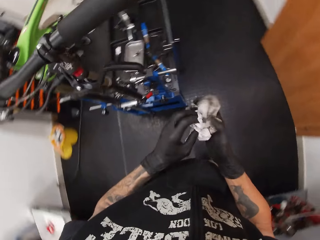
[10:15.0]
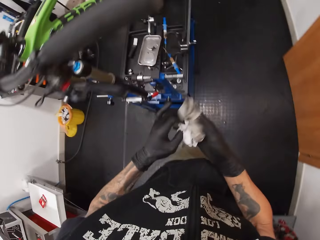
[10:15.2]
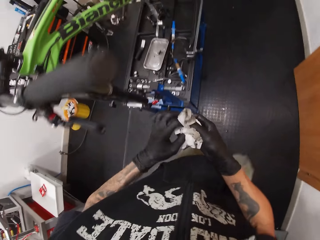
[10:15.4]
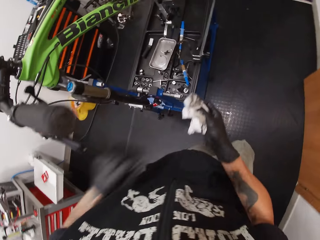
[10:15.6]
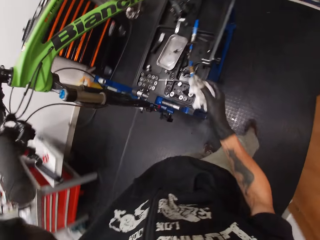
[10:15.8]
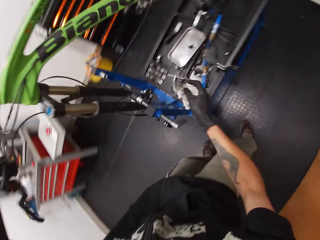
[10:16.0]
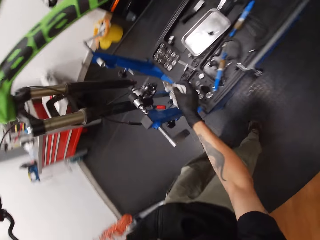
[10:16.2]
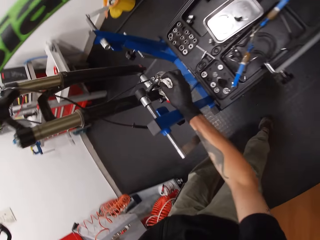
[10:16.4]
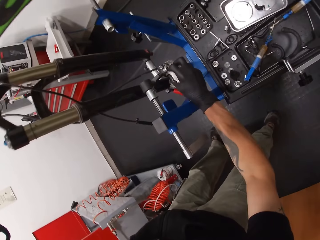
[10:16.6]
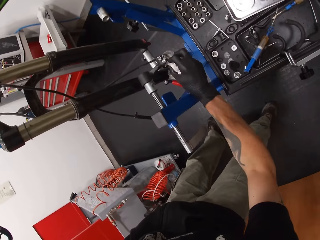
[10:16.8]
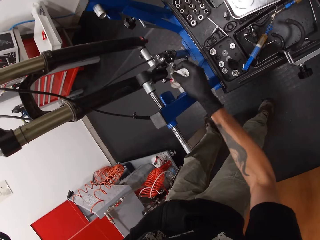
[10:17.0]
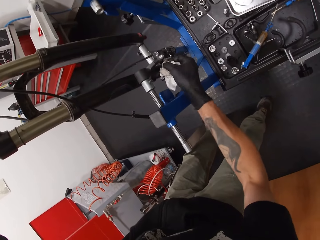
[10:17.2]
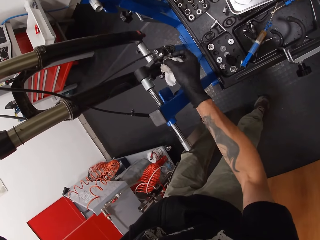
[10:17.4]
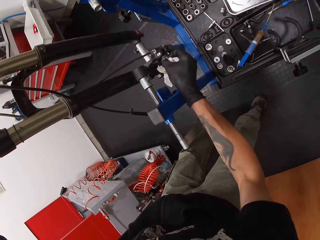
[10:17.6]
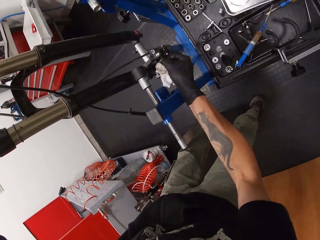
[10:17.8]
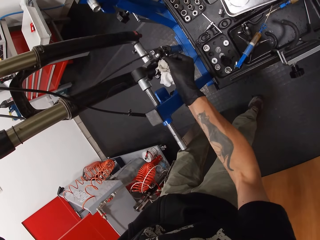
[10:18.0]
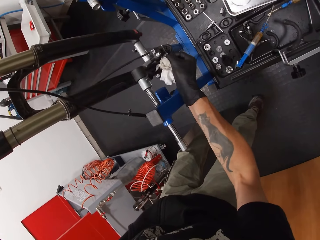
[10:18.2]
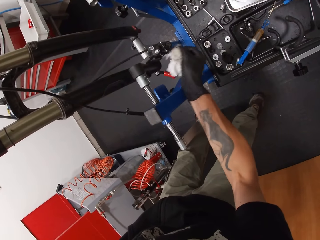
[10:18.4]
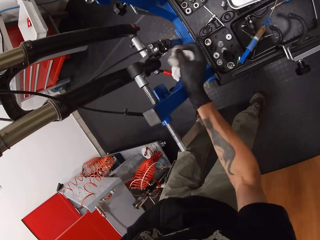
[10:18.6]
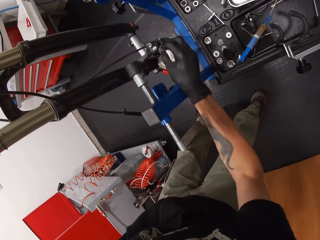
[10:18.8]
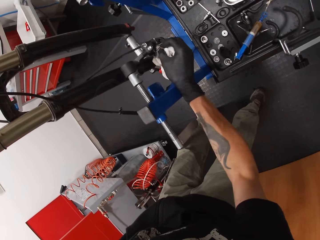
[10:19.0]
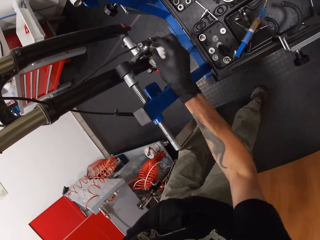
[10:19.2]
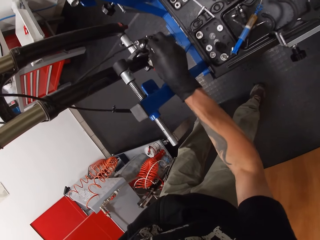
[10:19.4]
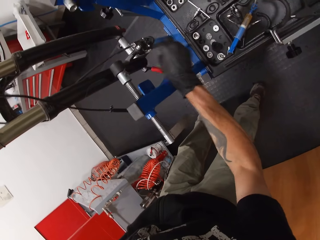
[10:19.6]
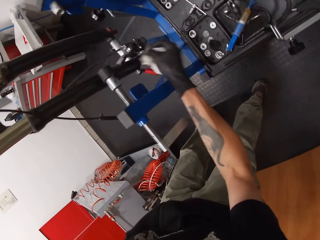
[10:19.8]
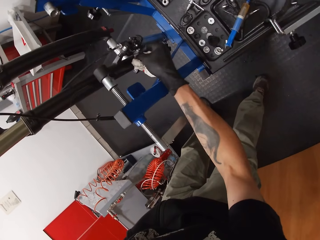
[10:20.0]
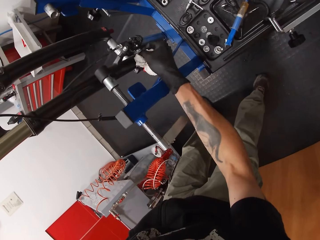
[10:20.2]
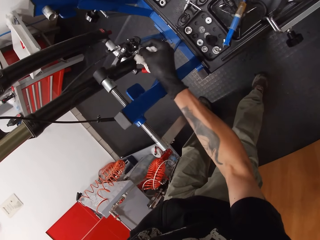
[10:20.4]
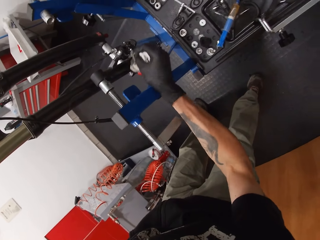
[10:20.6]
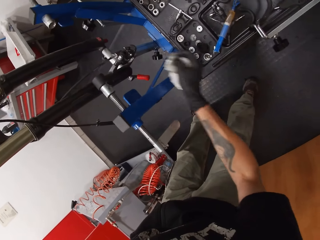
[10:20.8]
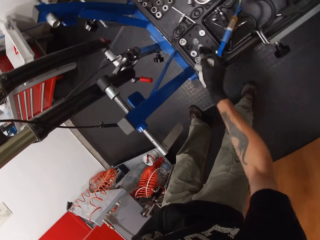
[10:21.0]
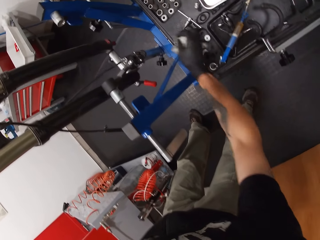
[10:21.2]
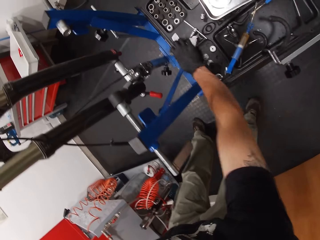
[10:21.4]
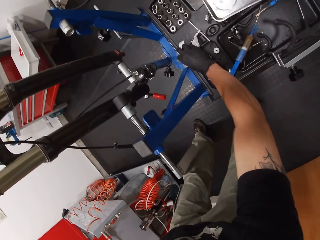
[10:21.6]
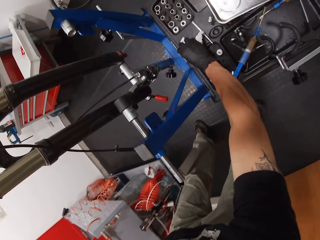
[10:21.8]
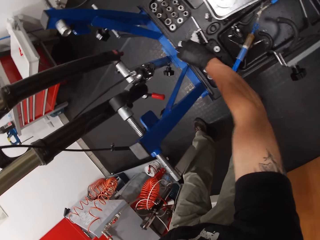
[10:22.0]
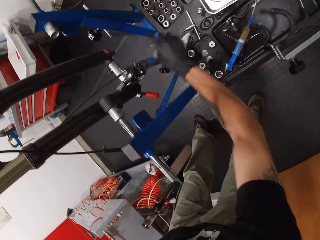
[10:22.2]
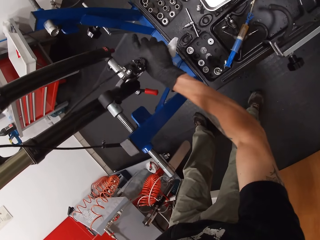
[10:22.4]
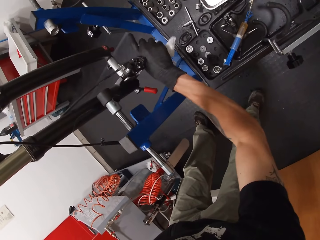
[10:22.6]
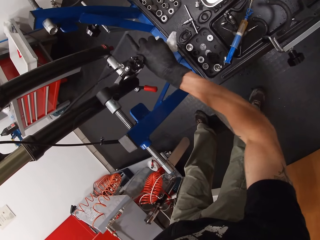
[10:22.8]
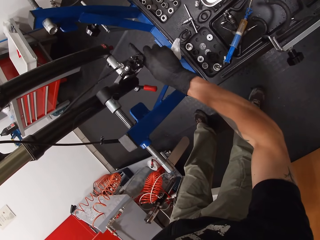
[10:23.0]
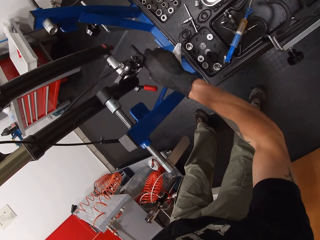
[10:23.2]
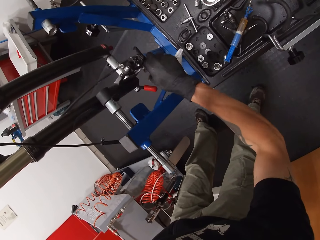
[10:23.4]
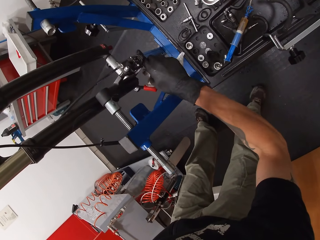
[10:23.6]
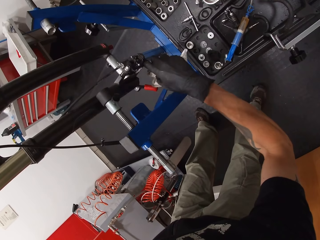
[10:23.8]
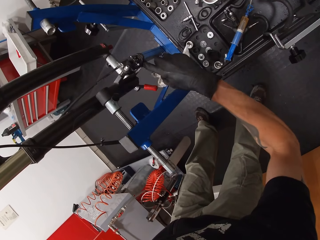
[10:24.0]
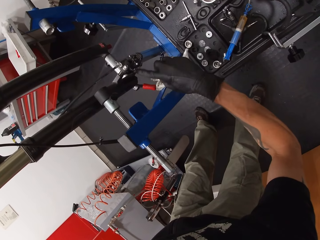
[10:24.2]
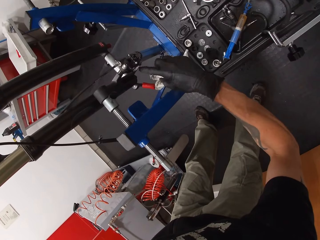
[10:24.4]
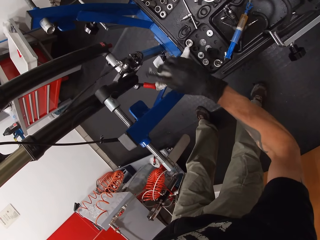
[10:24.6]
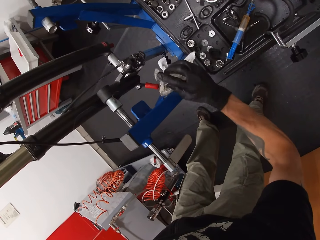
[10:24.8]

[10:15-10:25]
The camera wearer holds paper towels or tissue paper with his hands. He cleans the suspension fork with the tissue paper in his right hand. He cleans the workbench with the tissue paper in his right hand. He wipes a bicycle with a hand.

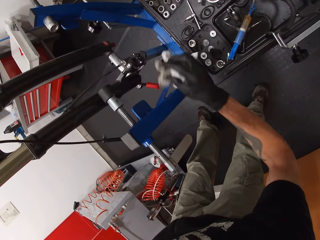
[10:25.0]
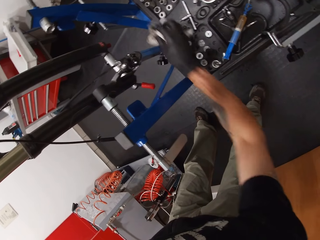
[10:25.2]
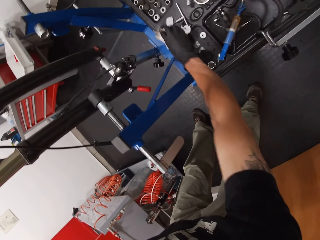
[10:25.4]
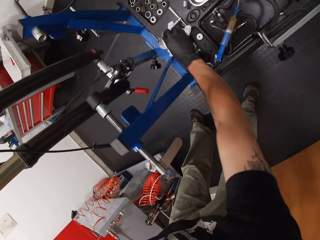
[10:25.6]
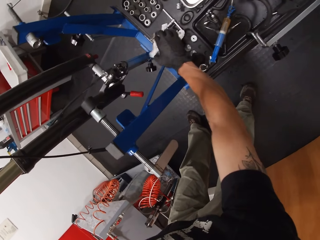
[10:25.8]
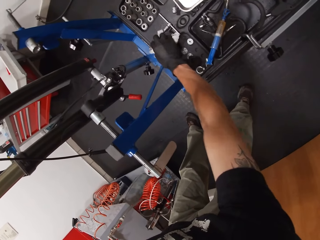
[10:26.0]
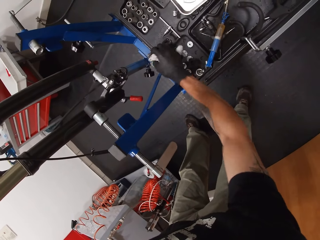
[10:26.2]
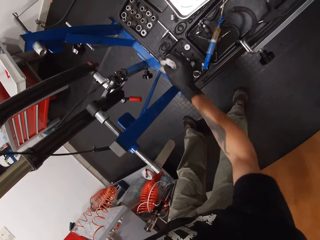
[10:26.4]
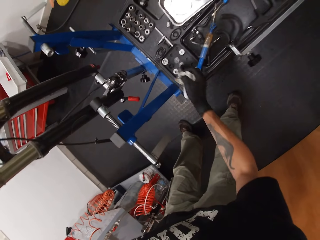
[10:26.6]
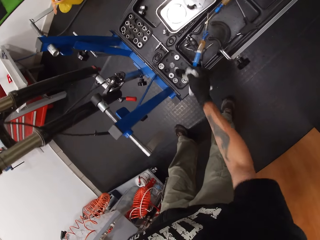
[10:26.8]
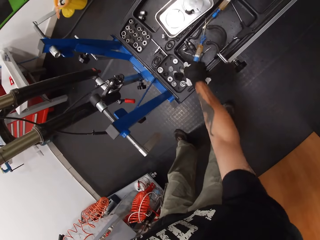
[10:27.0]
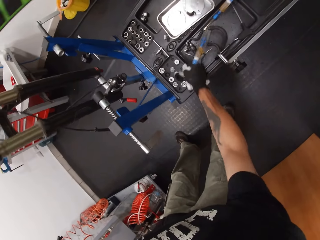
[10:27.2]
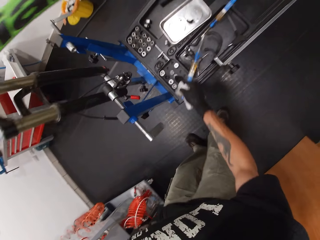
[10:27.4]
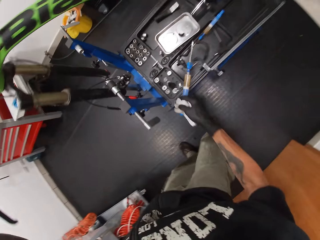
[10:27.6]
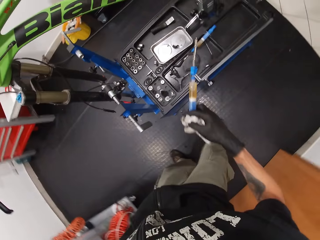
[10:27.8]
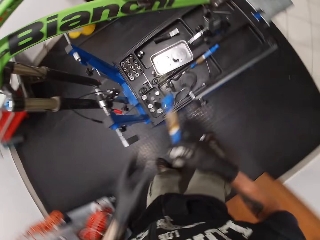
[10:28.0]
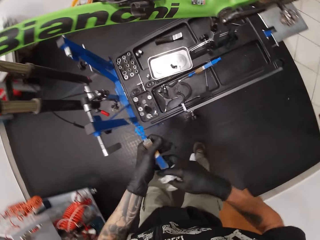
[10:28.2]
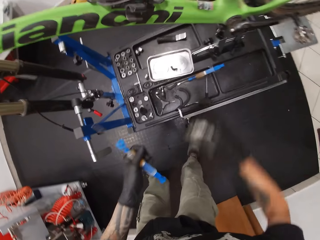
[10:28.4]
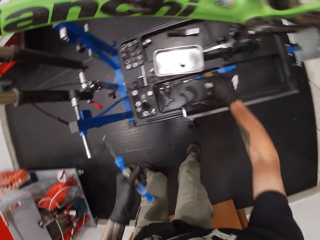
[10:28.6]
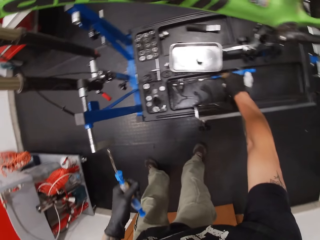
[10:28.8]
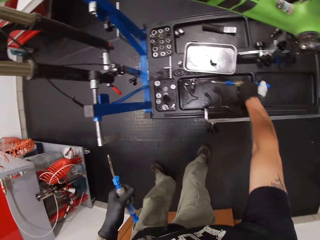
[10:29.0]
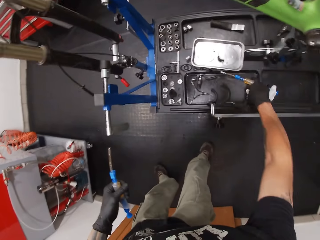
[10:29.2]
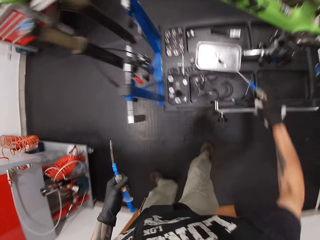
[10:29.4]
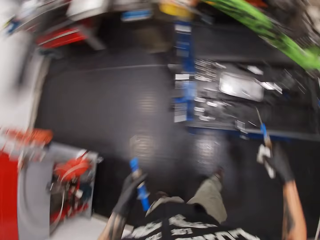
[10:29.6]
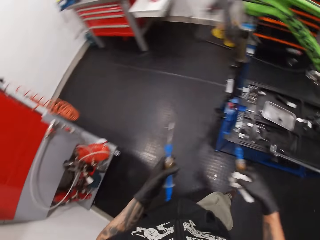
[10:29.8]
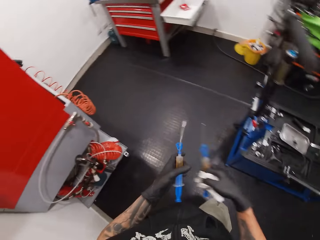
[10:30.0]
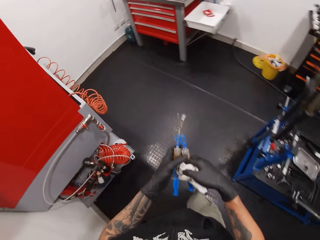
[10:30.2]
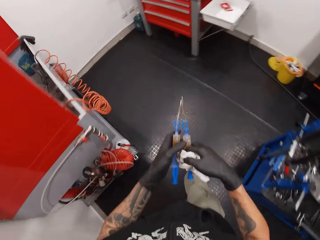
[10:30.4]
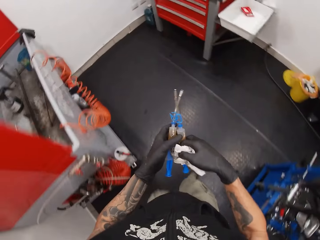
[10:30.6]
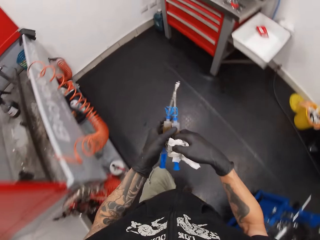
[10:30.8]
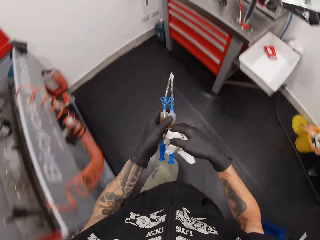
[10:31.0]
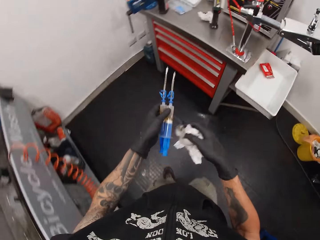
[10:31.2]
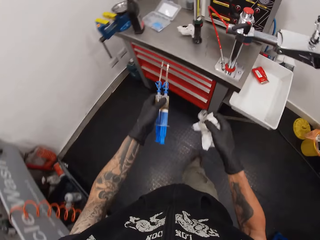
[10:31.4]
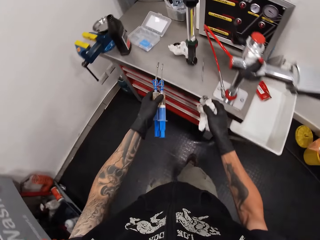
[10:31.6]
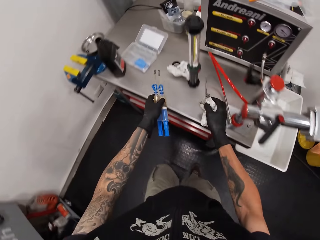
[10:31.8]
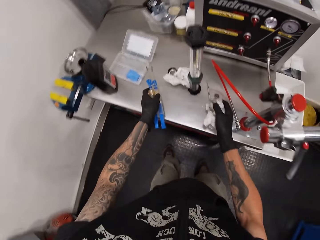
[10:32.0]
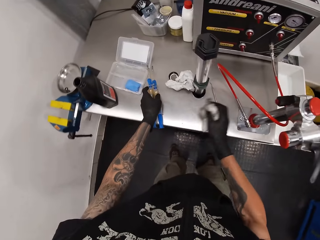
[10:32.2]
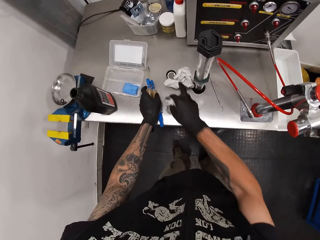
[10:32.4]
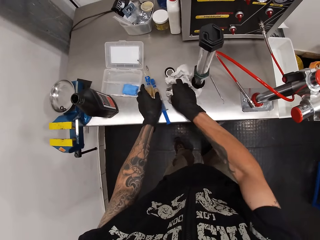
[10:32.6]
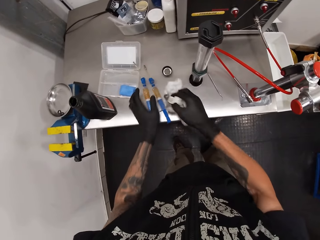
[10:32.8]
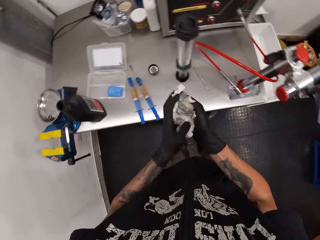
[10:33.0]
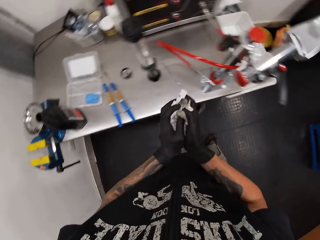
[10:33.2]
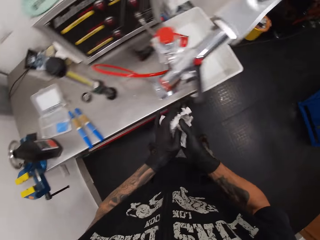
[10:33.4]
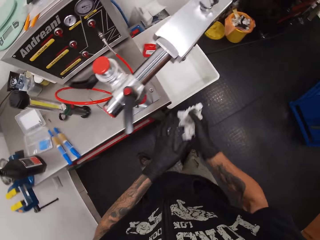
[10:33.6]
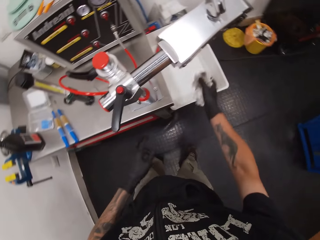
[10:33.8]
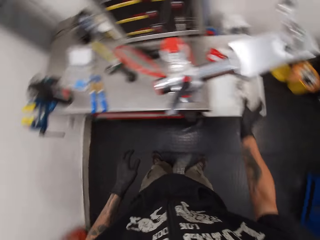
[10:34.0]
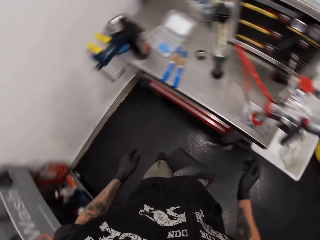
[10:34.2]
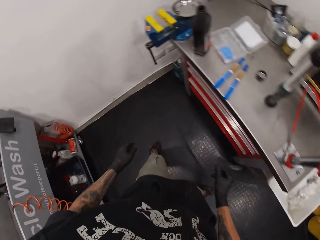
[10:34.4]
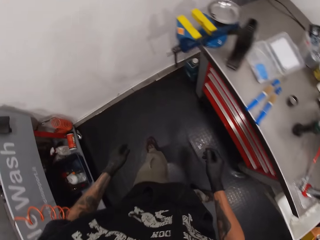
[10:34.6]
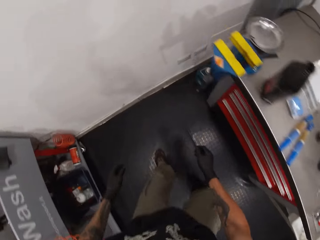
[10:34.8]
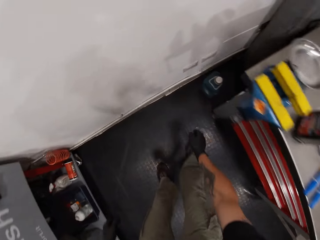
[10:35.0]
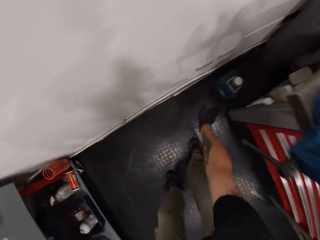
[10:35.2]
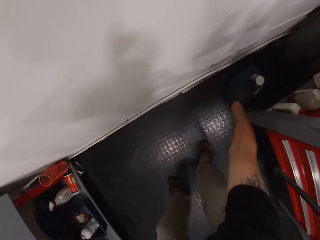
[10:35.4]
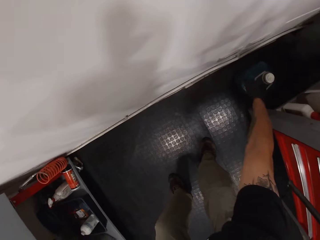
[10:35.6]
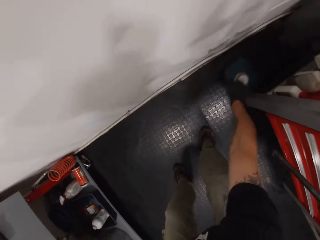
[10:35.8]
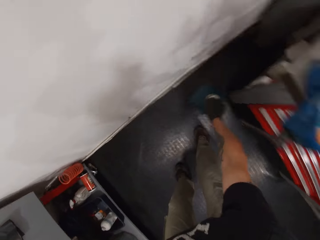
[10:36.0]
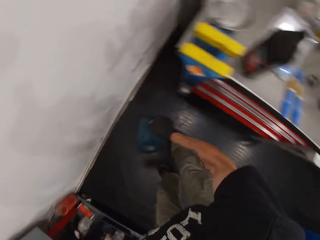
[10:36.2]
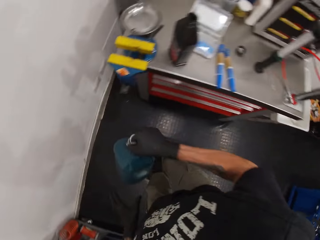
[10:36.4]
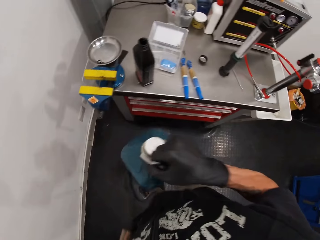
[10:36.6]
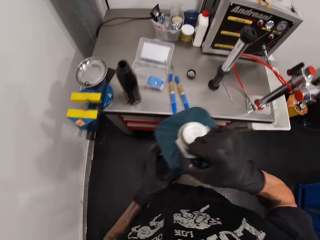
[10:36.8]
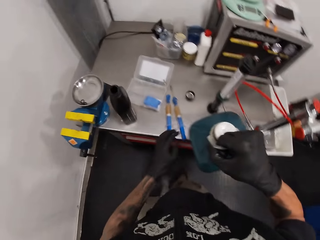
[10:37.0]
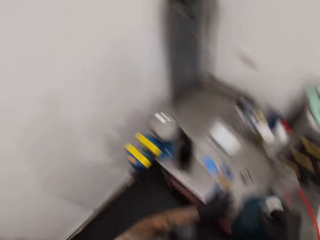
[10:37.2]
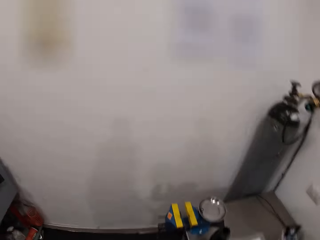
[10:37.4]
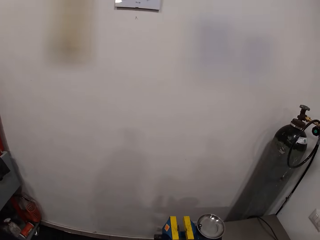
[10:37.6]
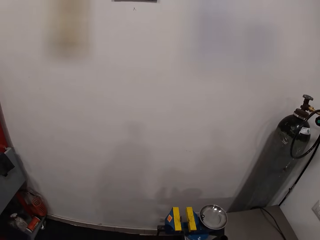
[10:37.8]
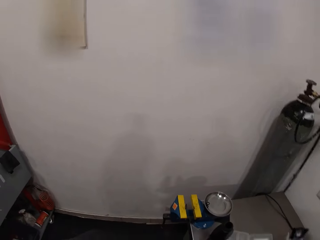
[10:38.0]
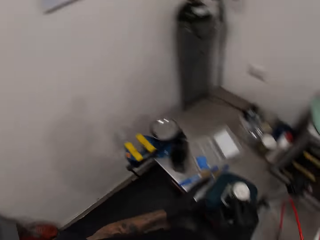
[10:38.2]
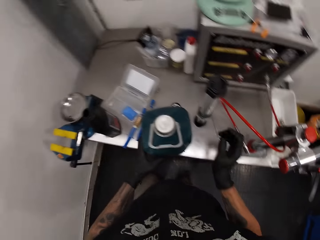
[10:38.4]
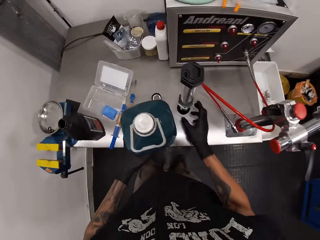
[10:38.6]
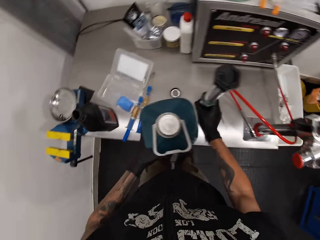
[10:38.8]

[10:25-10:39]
The camera wearer wipes a table with paper towels or tissue paper. He picks up a valve and refill kit or syringe on the workbench with his right hand. He passes the valve and refill kit in his right hand to his left hand. He picks up another valve and refill kit on the workbench with his right hand. He passes the valve and refill kit in his right hand to his left hand. He picks up a tissue paper on the tool table with his right hand. He drops the valve and refill kit in his left hand on the tool table. He squeezes the tissue papers with both hands. He holds the paper towels with his hands. He throws the squeezed tissue papers in his right hand into a container on the ground. He picks up a bottle on the ground with his right hand. He holds the bottle with his hands. He moves the syringes on the table. He drops the bottle in his right hand on the tool table.
